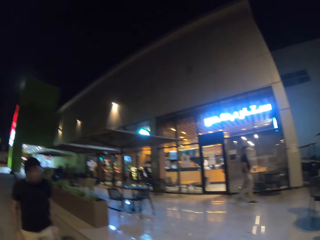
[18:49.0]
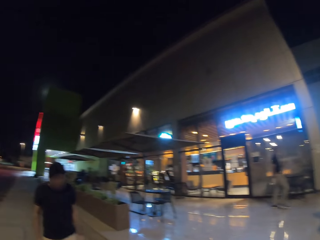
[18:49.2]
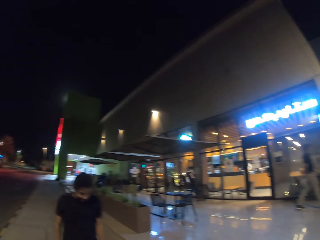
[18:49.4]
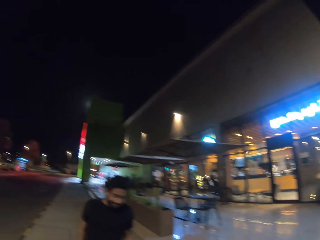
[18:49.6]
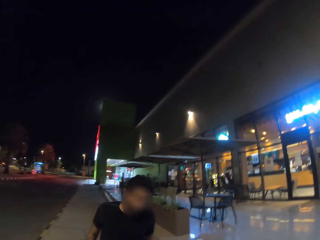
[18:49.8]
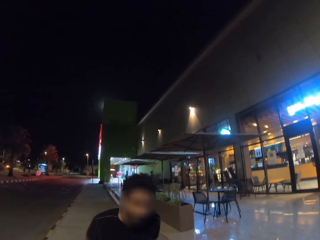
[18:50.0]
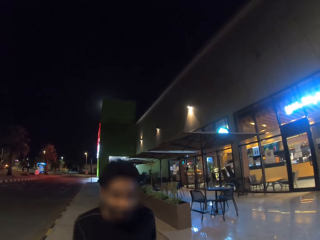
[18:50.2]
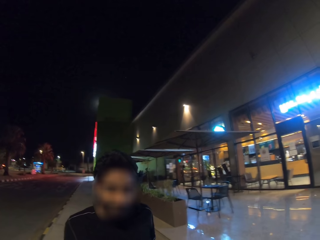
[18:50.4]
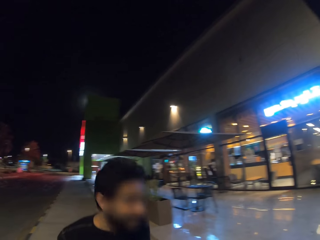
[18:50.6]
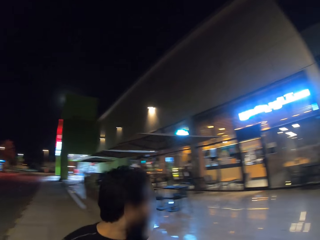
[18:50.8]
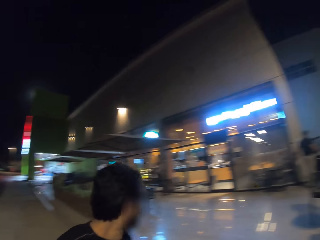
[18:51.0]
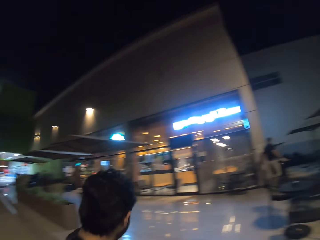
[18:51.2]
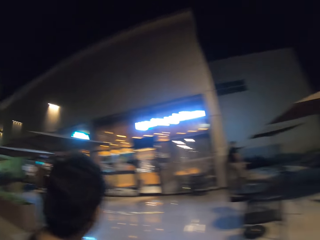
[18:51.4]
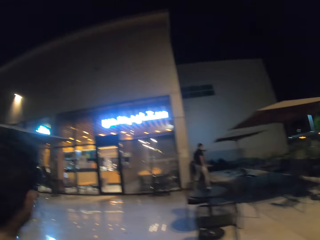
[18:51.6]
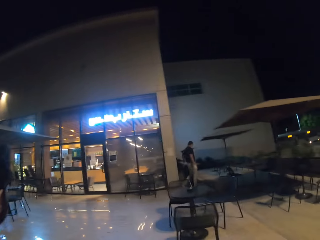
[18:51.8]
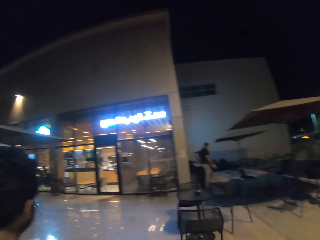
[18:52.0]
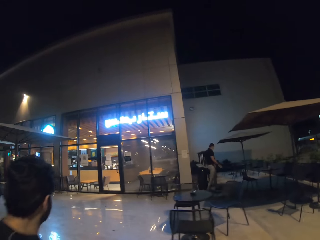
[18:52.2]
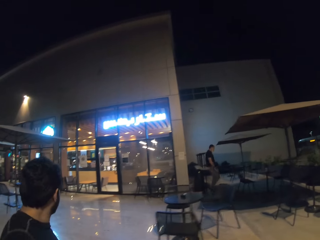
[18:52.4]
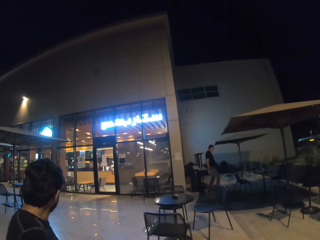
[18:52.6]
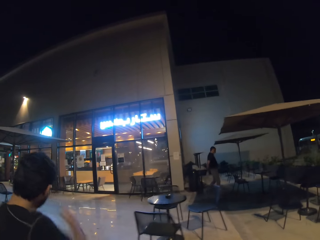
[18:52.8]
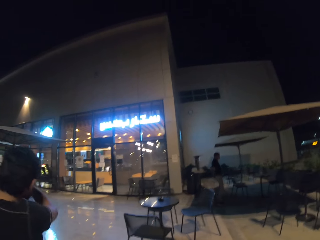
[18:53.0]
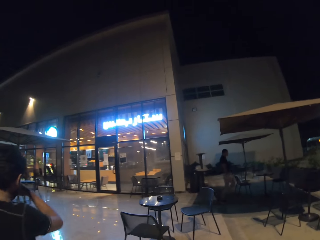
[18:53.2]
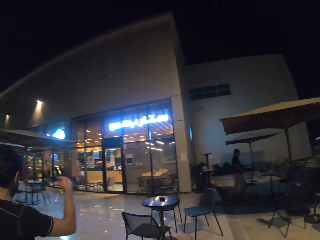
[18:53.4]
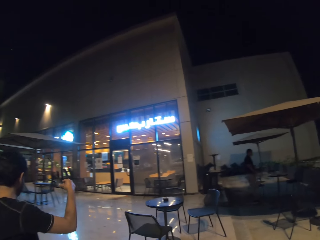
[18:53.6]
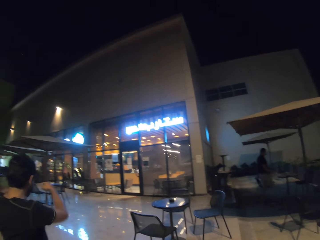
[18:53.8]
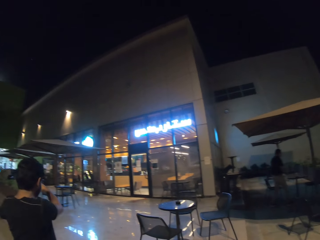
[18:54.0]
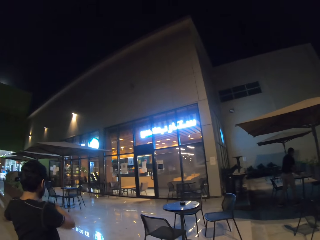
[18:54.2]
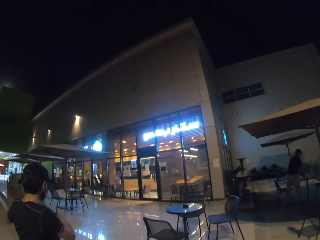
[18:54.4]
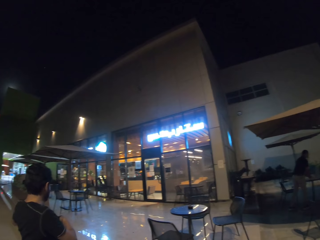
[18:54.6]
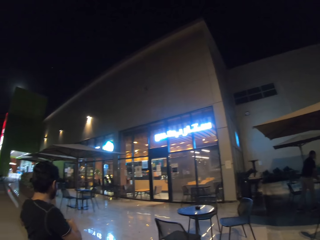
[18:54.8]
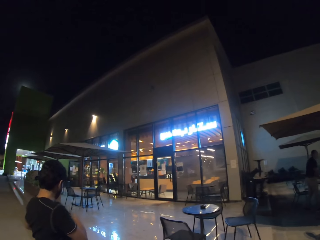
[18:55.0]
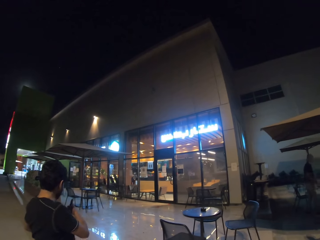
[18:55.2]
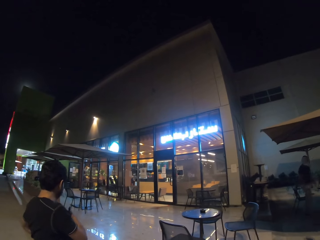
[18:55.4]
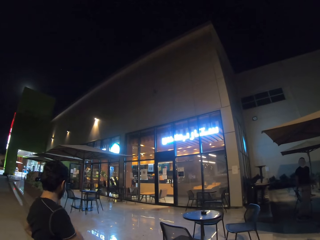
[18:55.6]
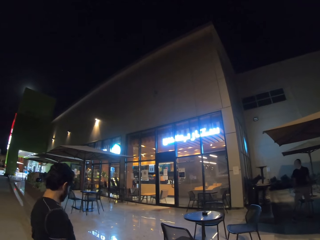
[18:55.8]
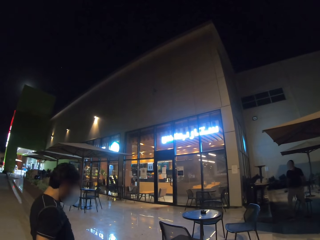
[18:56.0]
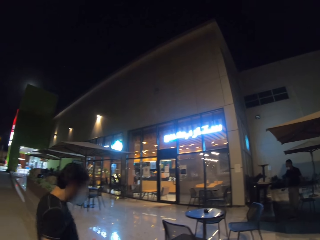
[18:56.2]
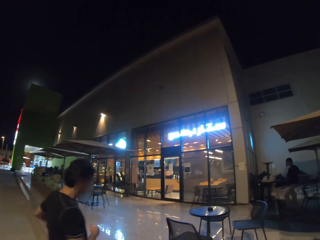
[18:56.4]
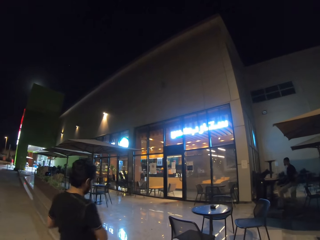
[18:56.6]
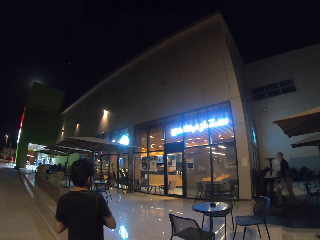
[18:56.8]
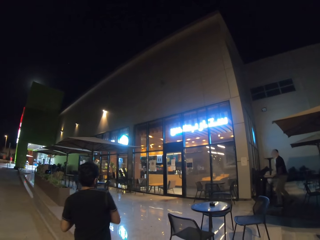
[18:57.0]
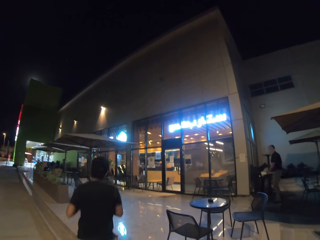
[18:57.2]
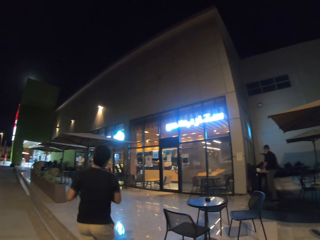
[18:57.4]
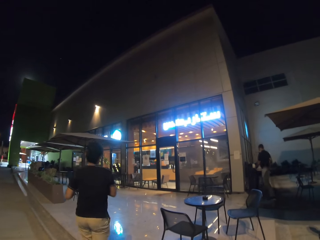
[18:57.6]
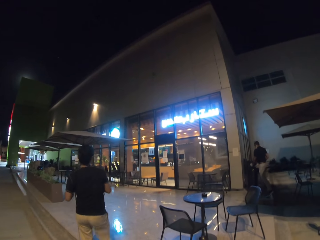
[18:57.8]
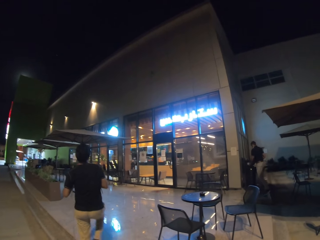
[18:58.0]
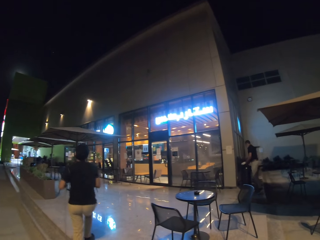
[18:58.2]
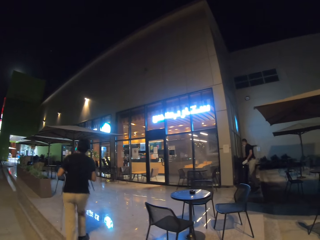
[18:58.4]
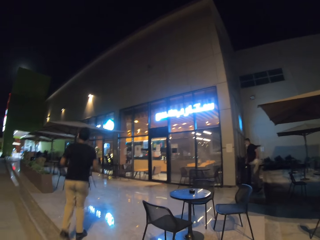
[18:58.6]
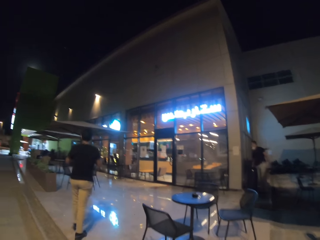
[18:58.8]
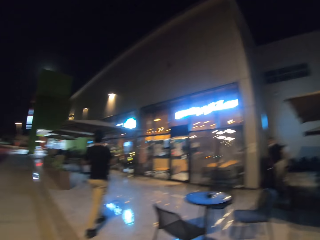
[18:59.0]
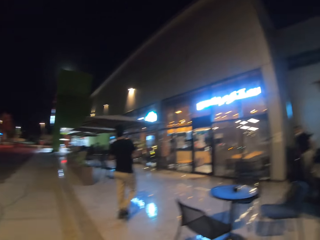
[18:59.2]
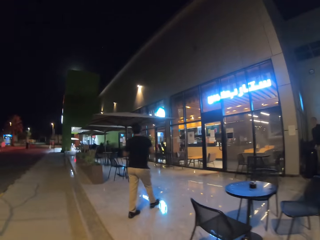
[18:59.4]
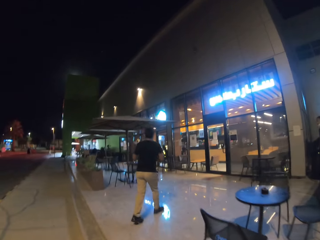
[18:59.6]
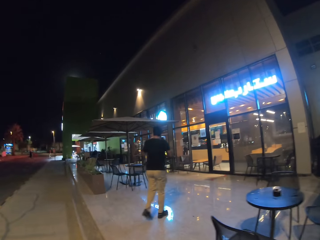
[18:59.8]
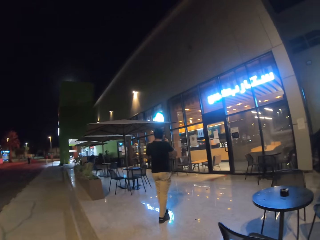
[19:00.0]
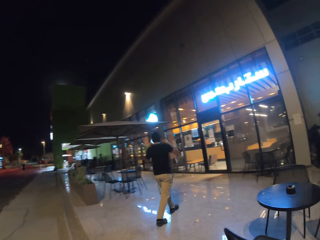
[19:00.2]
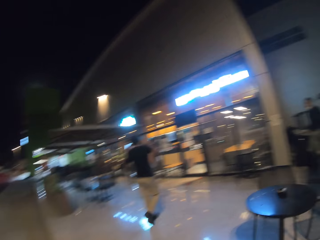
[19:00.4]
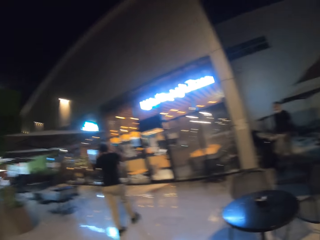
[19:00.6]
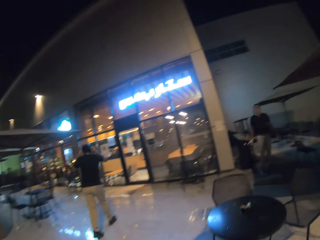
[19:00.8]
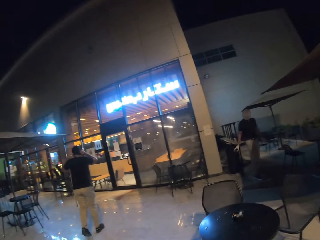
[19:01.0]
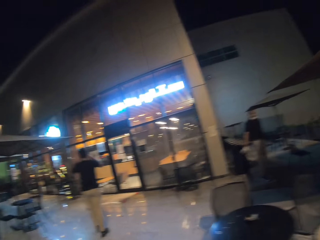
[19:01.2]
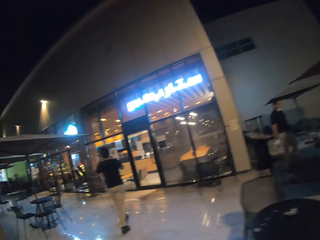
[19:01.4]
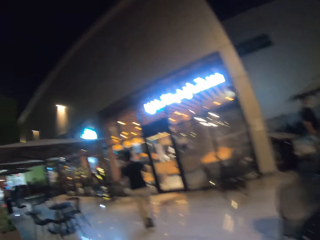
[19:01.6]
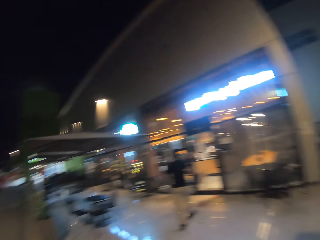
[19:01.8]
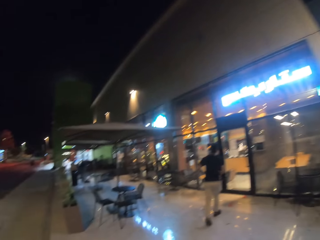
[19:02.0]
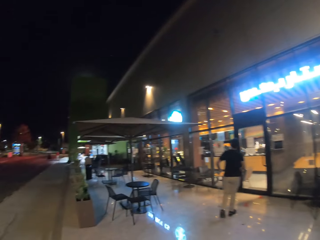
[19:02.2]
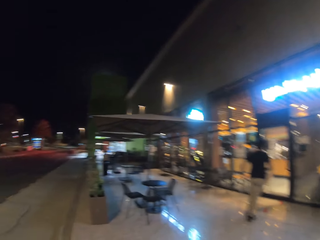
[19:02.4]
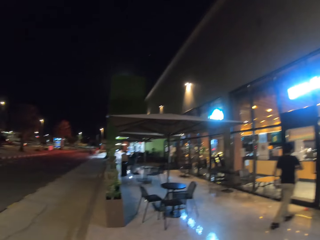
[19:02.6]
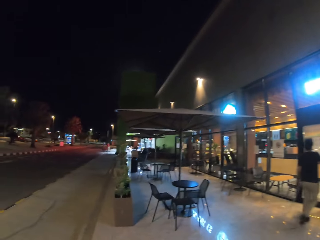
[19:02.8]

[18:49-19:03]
The man walks on the pavement. The man points at the back. The man gestures to another man. The first man walks towards the other man.

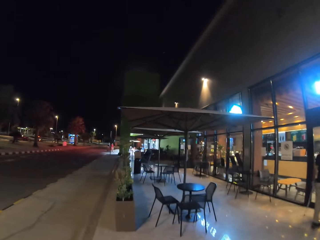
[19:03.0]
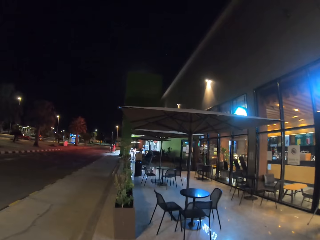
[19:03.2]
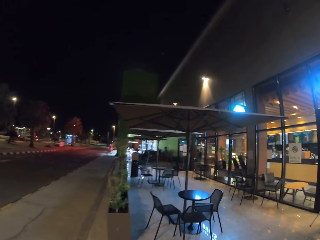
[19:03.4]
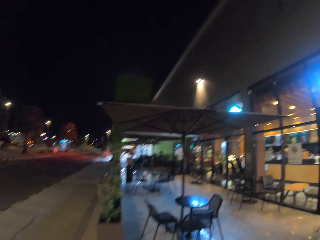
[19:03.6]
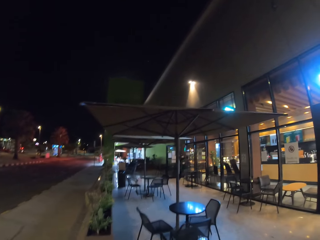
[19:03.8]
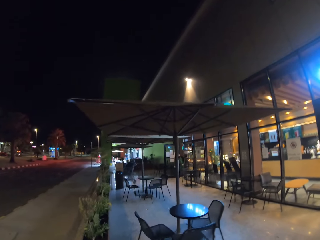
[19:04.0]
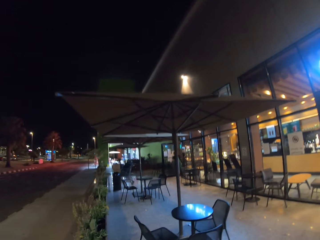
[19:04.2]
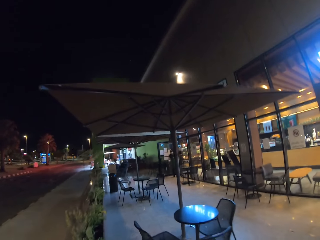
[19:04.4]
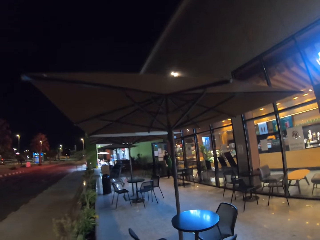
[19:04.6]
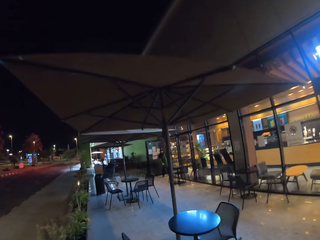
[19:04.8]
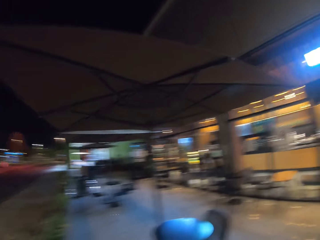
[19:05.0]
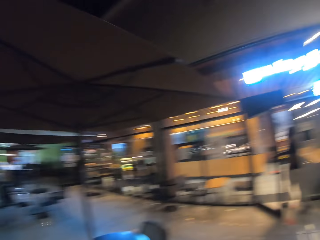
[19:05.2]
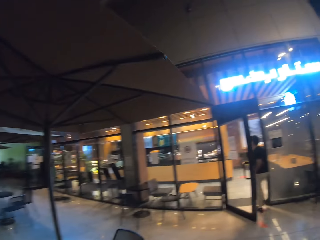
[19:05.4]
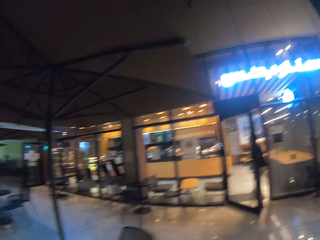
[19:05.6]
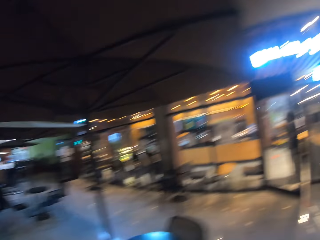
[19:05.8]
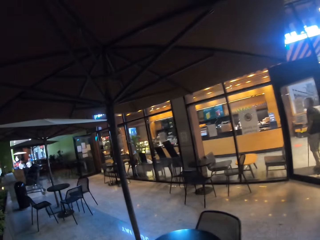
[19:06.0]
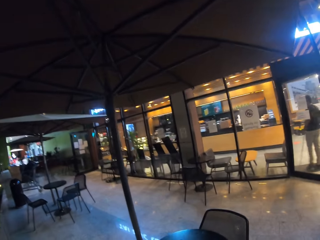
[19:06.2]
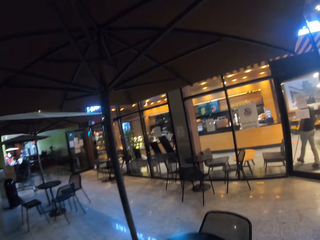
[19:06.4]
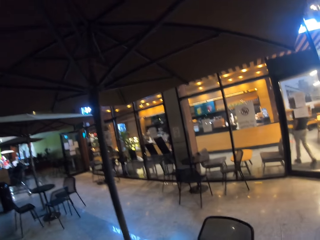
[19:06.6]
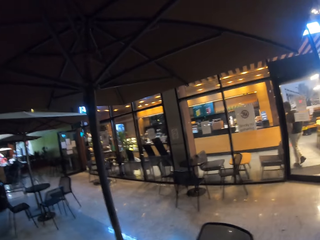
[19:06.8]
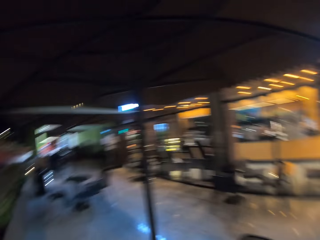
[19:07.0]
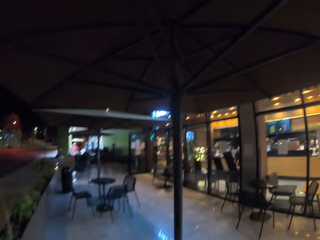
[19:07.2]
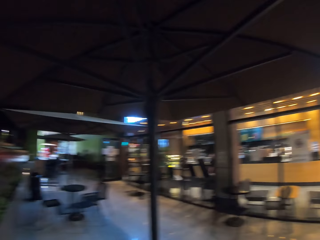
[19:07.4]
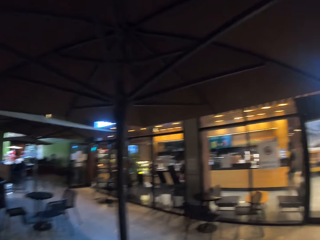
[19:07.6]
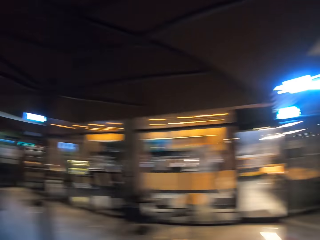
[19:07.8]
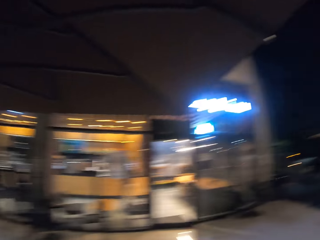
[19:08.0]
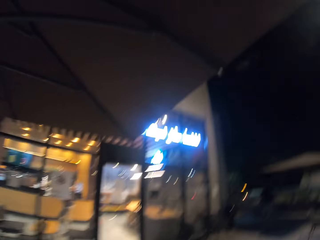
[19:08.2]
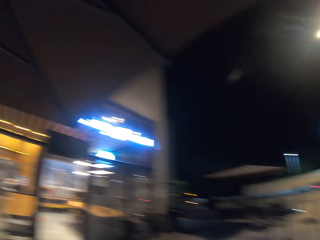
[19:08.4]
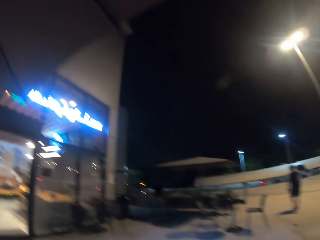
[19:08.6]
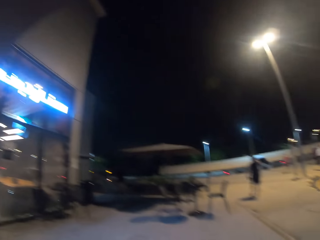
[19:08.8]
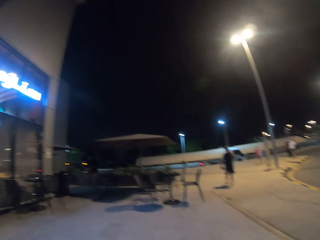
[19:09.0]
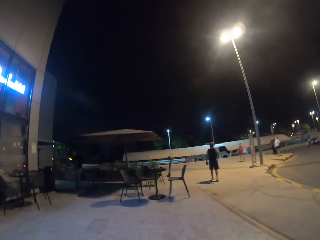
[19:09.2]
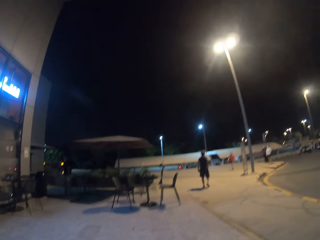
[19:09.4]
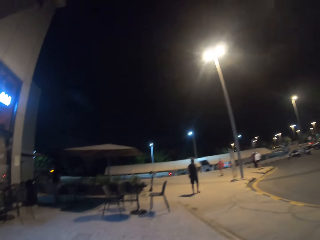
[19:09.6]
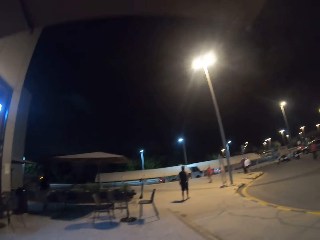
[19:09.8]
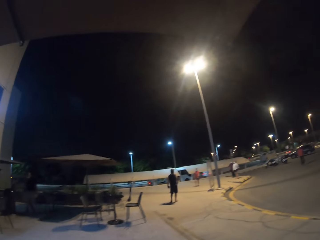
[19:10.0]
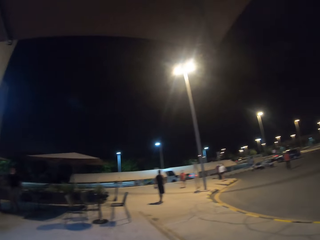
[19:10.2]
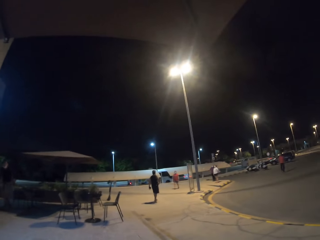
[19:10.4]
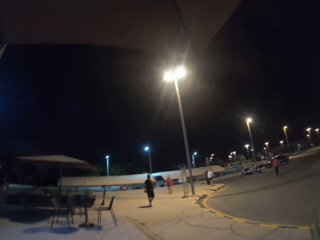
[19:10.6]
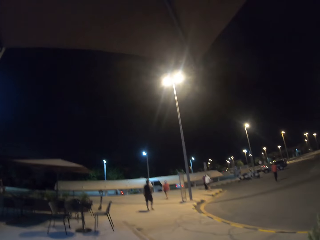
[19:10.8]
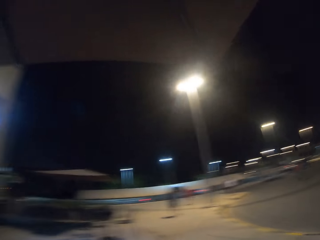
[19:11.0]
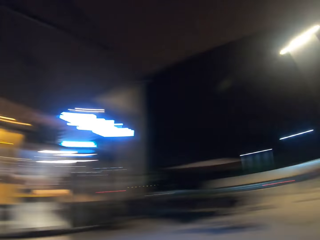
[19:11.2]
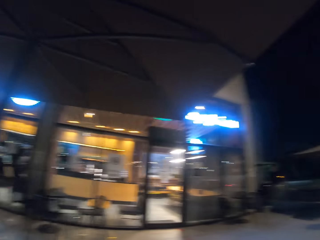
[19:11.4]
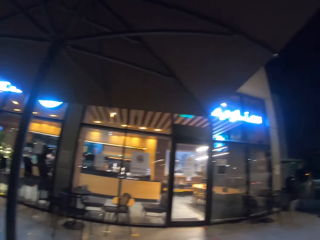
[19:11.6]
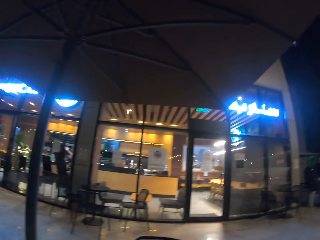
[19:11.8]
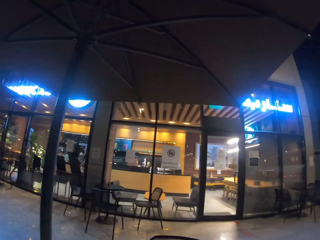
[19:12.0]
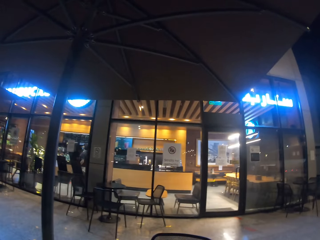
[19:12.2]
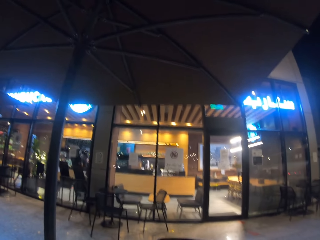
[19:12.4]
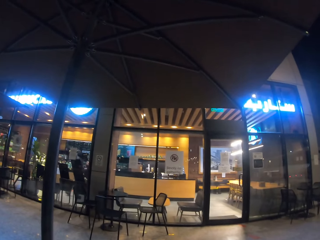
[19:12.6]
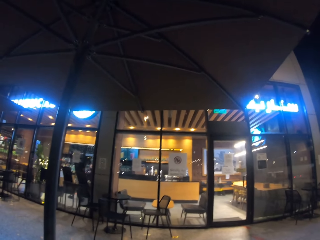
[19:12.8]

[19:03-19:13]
The man walks in a room. The camera wearer looks around.
